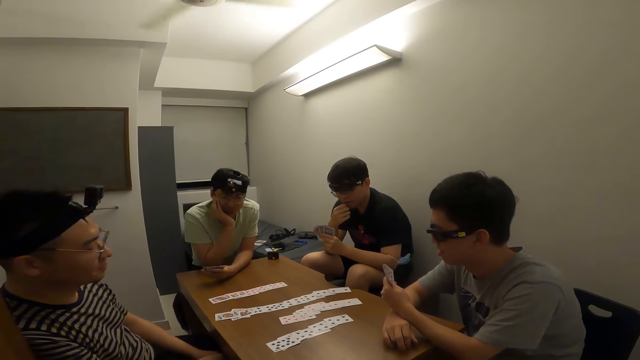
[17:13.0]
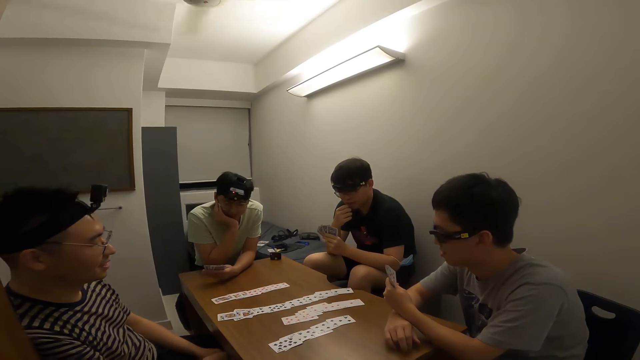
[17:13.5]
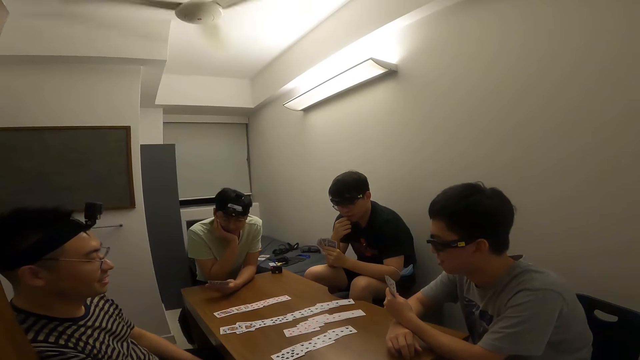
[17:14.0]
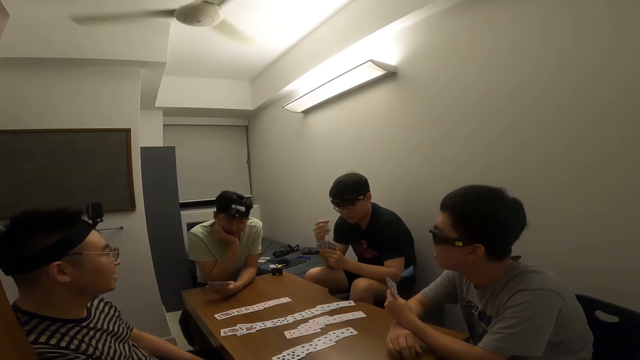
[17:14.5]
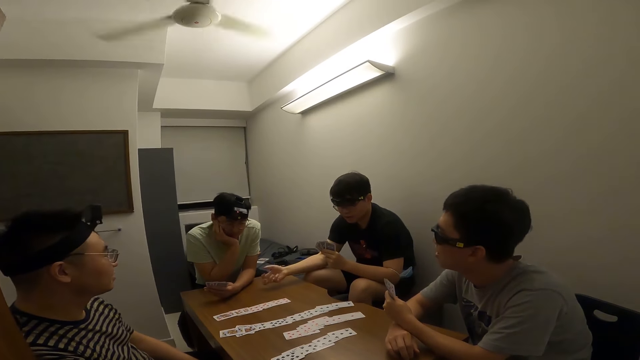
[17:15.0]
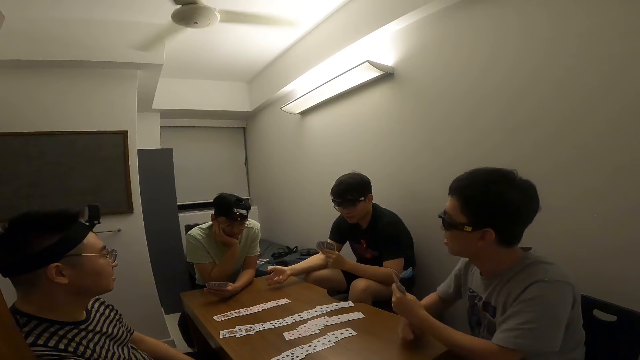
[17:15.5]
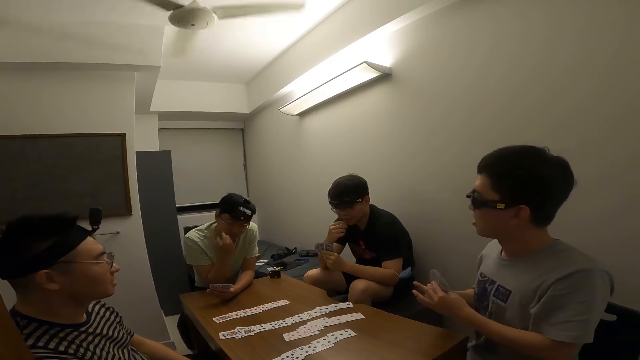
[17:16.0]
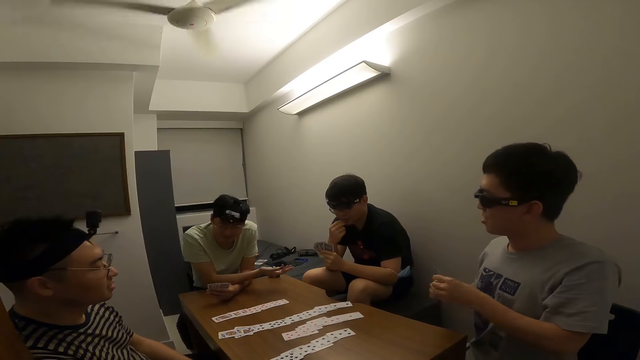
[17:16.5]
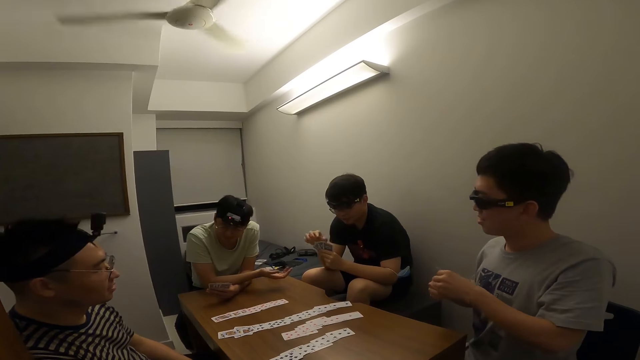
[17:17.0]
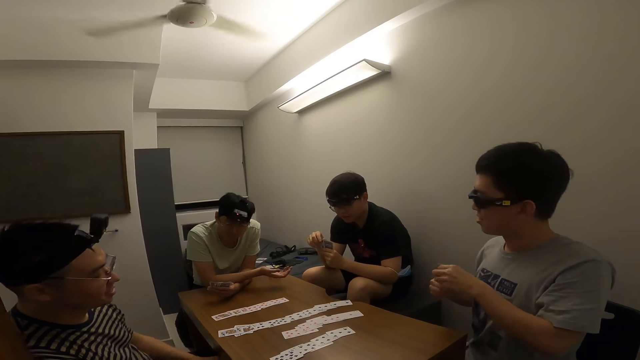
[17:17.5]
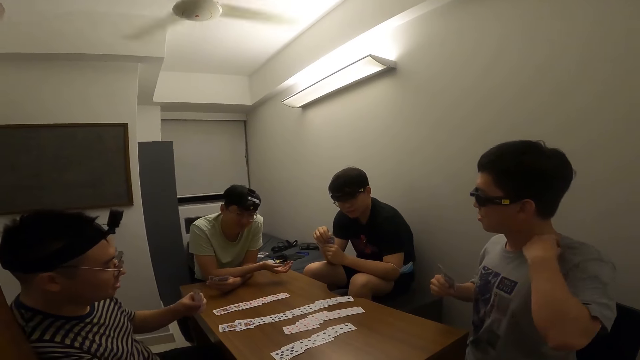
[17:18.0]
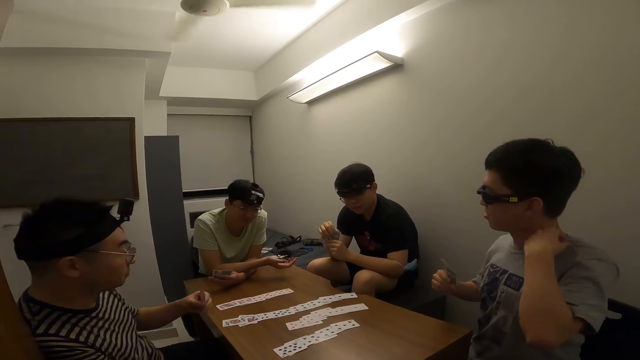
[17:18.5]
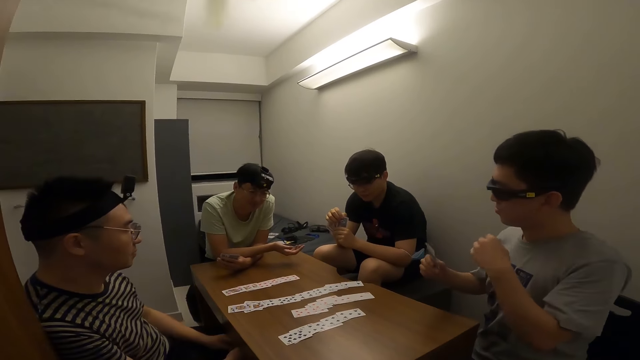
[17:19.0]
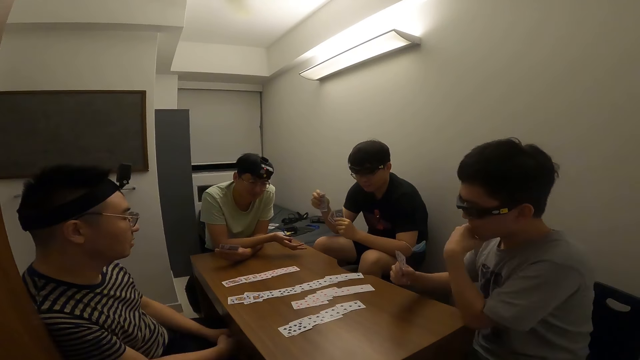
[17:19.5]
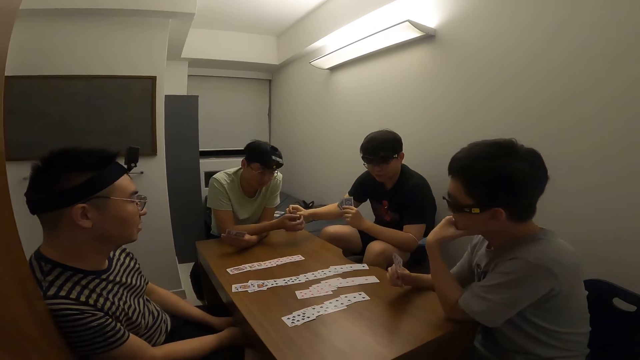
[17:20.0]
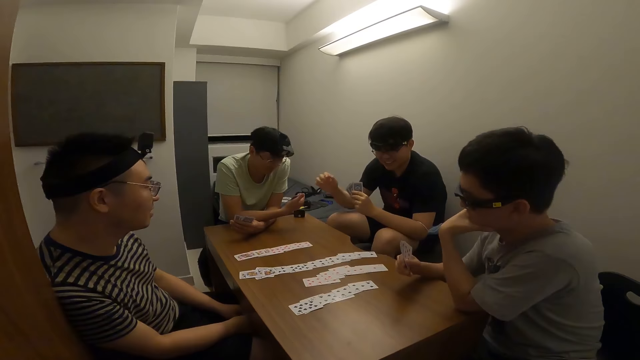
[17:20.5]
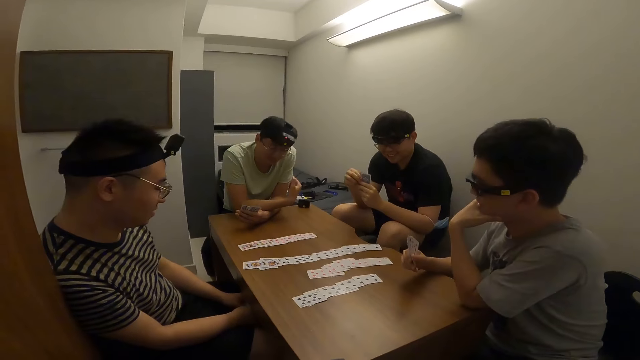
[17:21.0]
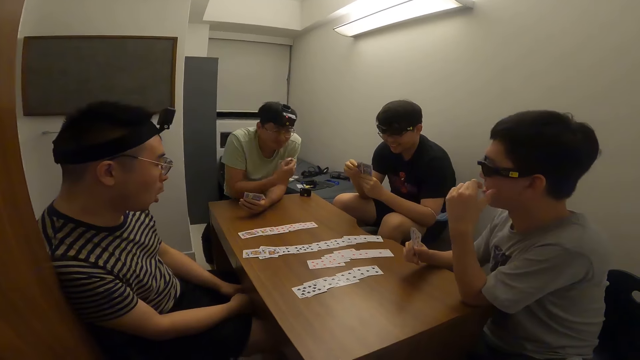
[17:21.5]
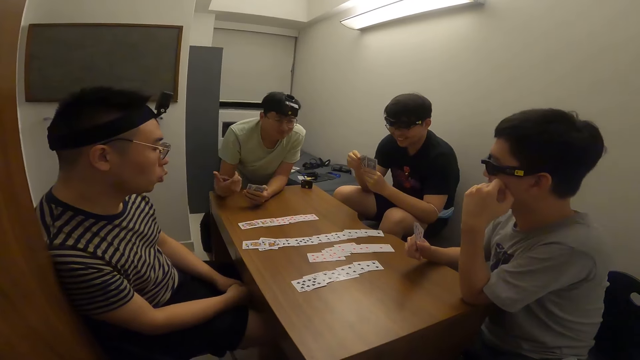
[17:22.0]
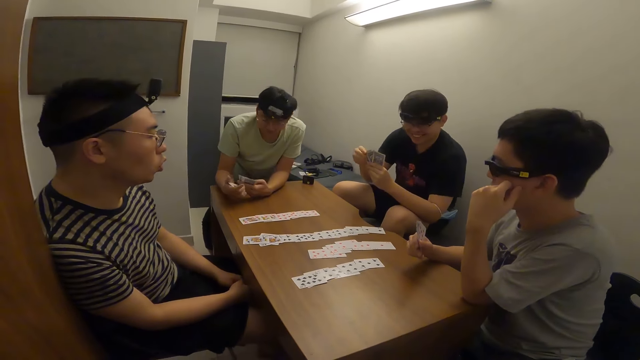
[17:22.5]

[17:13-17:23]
A man makes a gesture. The man passes a card to another man with his right hand.

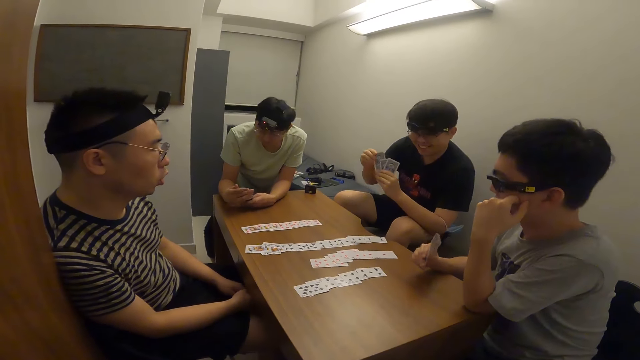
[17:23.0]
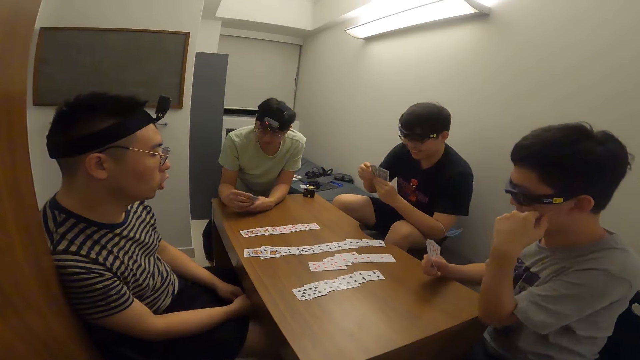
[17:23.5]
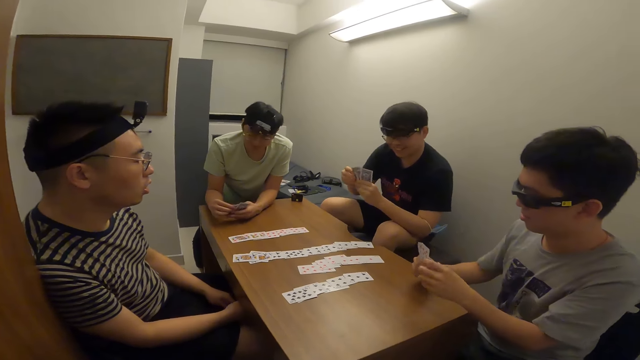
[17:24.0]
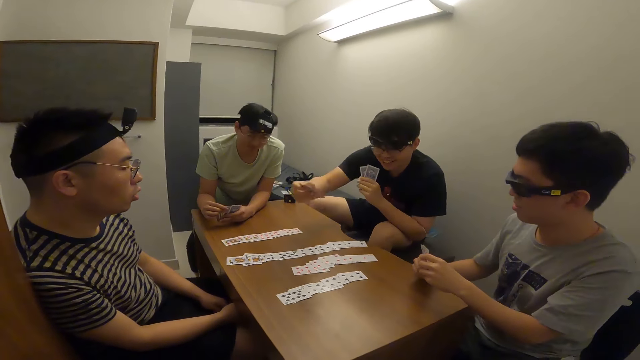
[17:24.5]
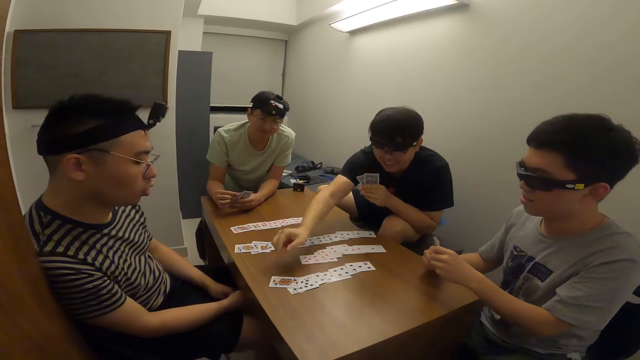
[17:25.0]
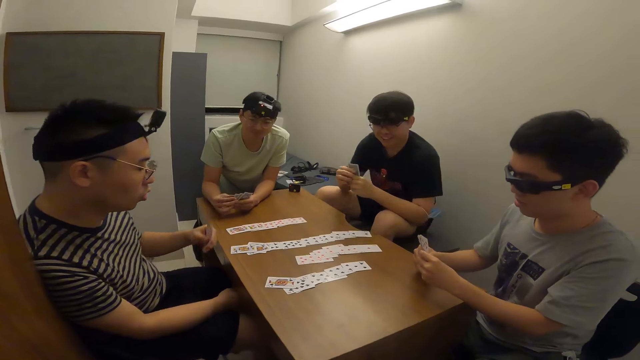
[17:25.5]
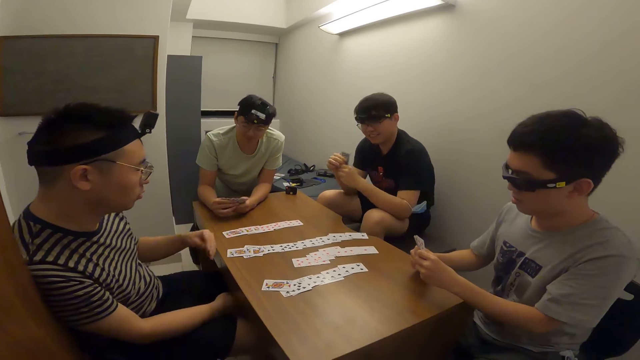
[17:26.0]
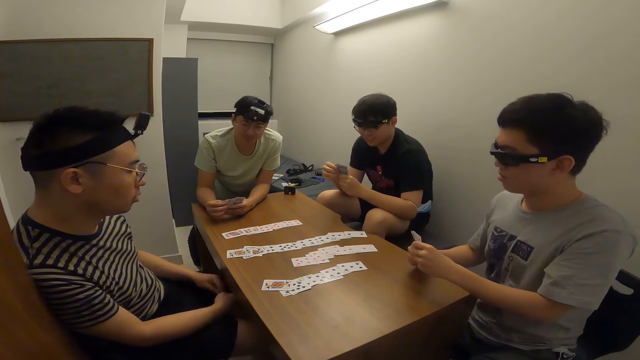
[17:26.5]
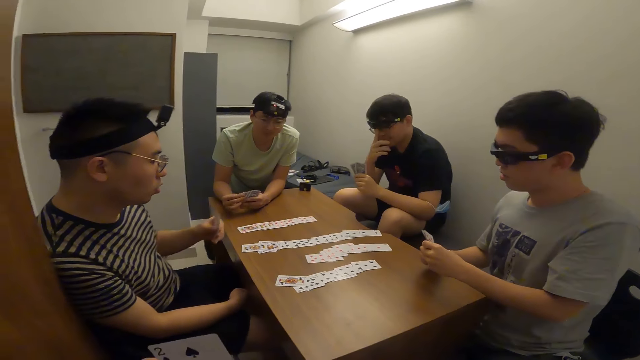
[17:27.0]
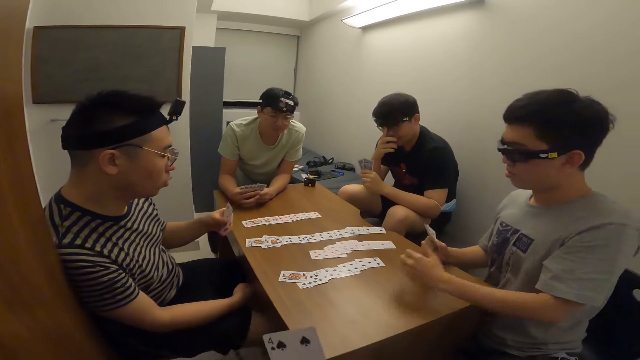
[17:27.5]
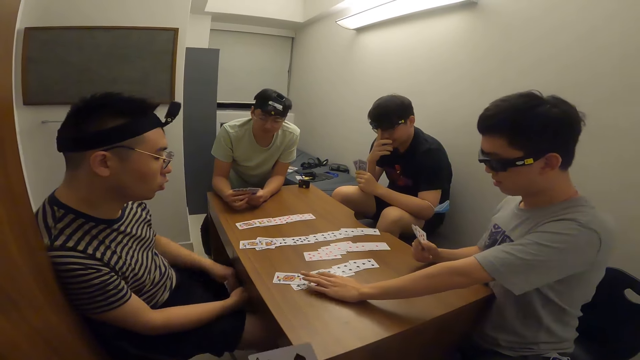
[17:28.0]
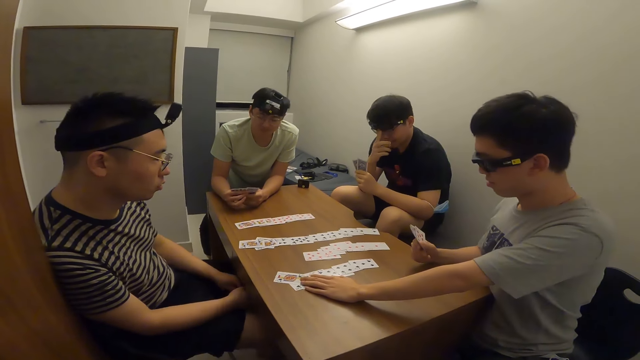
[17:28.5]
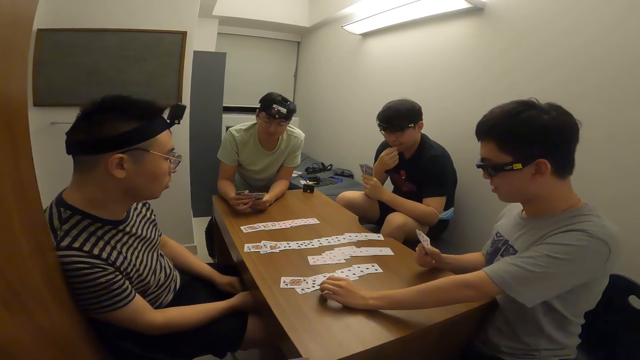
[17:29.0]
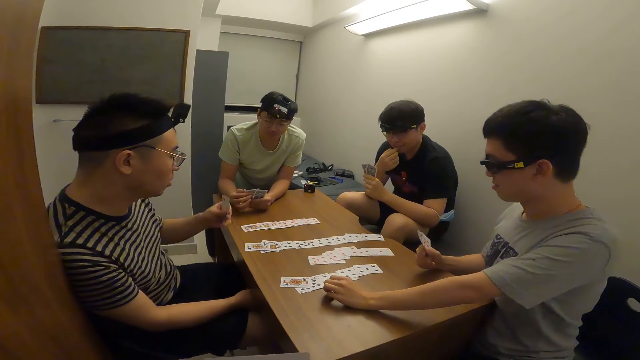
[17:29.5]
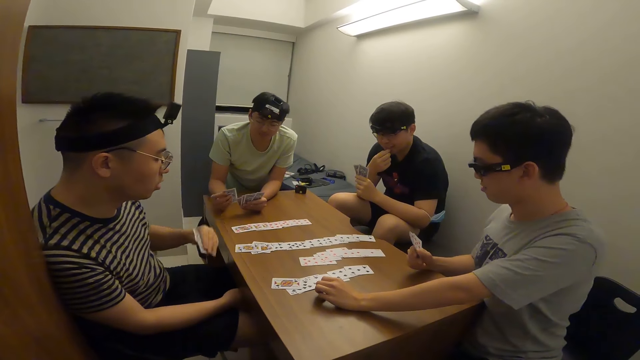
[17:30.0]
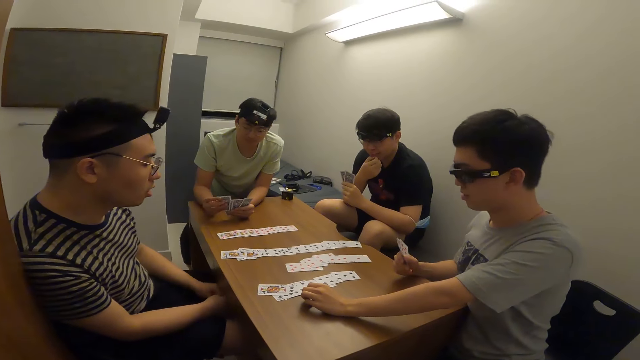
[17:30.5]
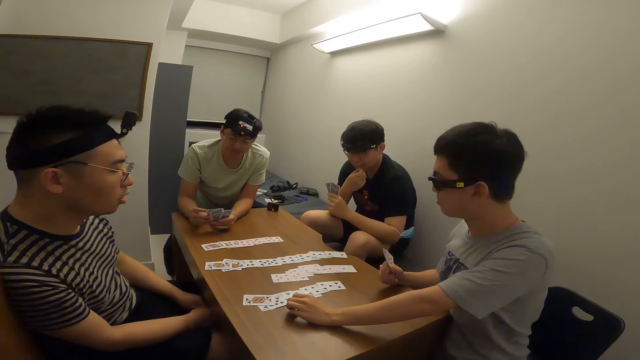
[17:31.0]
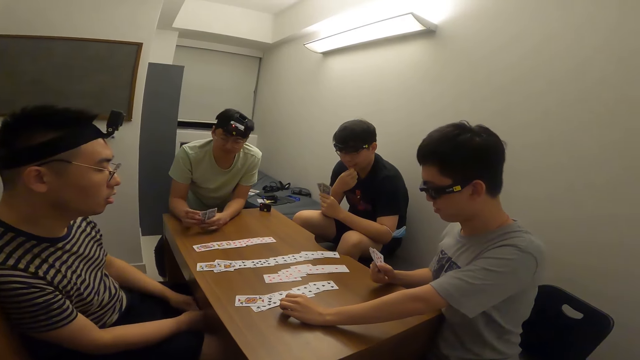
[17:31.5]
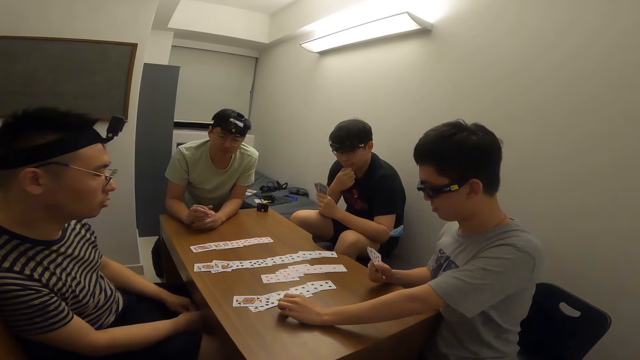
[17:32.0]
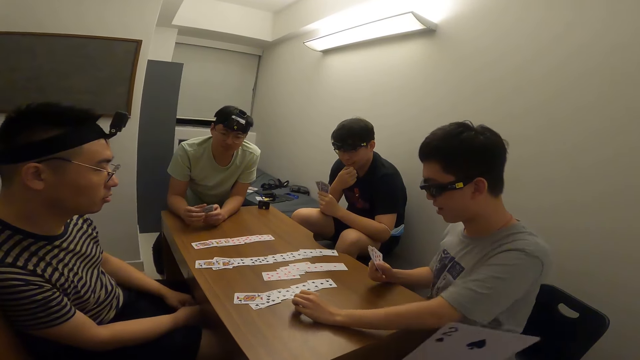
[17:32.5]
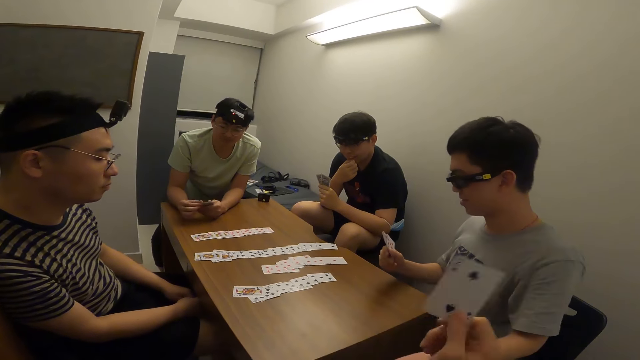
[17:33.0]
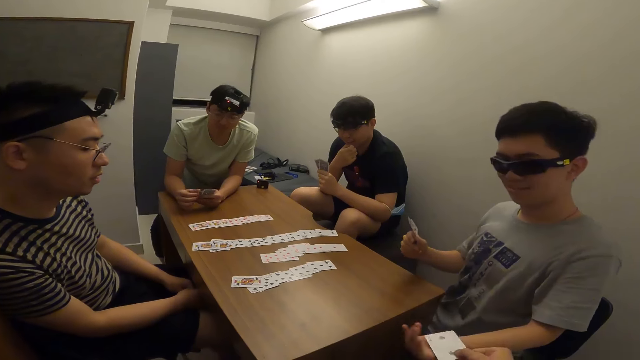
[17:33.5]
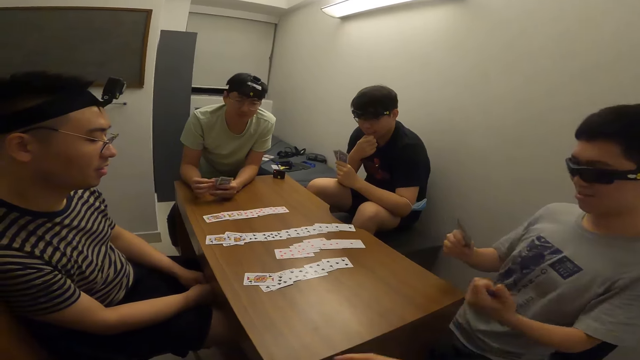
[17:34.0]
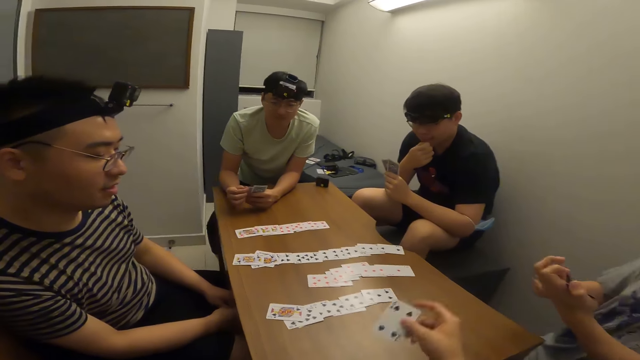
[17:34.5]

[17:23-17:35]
A man places a card on the table with his right hand. Another man touches cards on the table. The camera wearer passes a card to the other man with his right hand.
